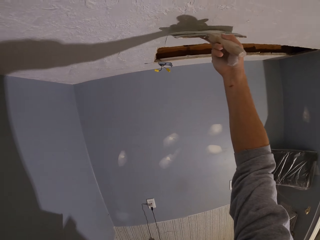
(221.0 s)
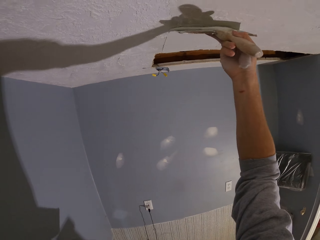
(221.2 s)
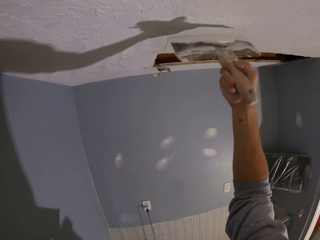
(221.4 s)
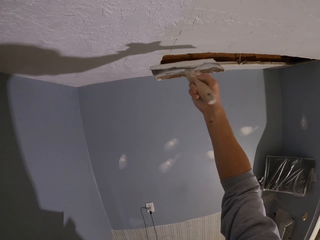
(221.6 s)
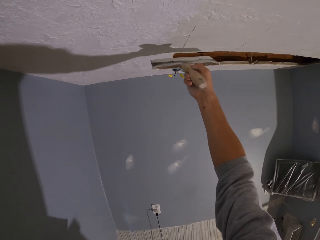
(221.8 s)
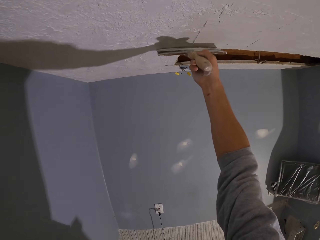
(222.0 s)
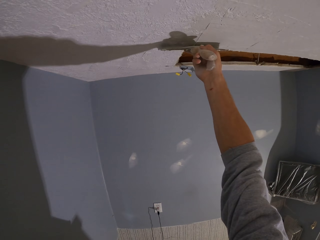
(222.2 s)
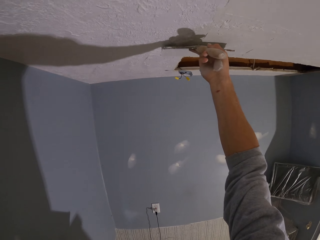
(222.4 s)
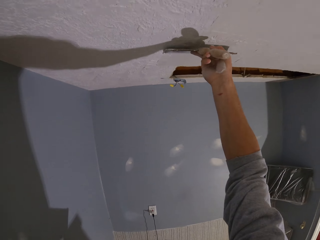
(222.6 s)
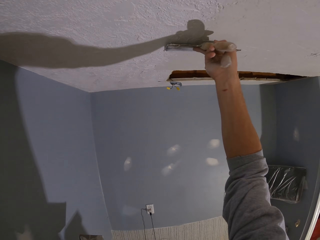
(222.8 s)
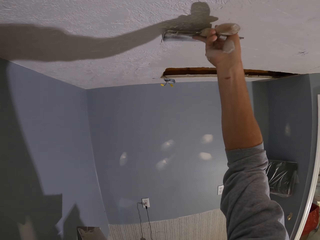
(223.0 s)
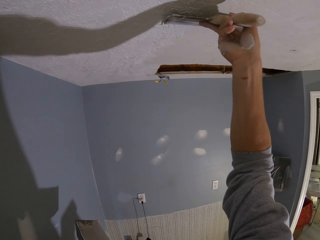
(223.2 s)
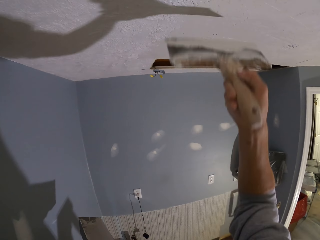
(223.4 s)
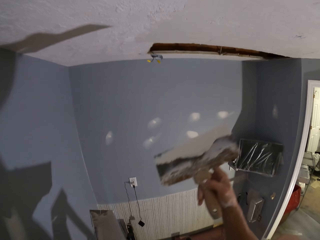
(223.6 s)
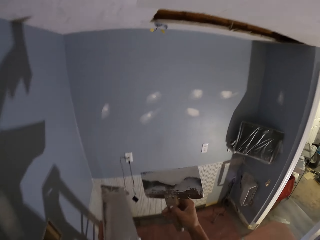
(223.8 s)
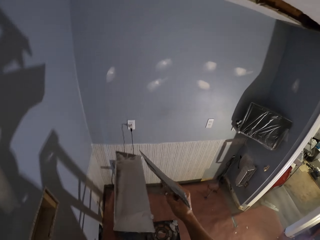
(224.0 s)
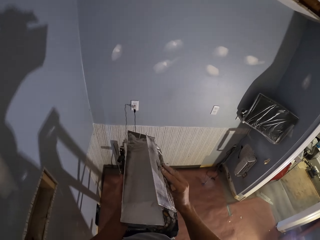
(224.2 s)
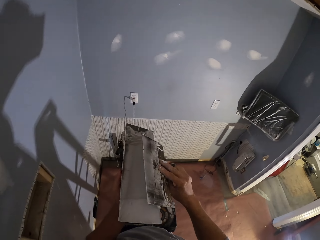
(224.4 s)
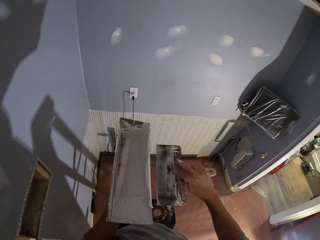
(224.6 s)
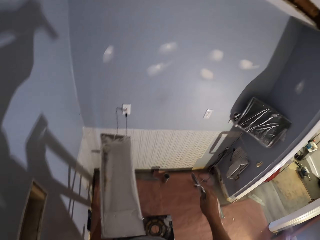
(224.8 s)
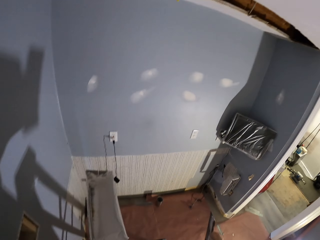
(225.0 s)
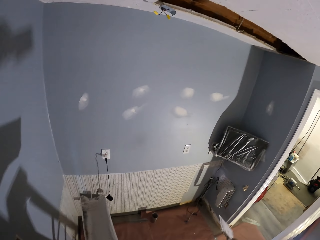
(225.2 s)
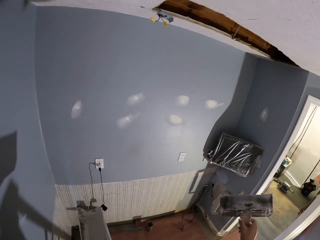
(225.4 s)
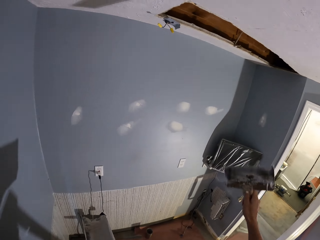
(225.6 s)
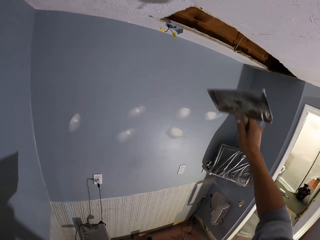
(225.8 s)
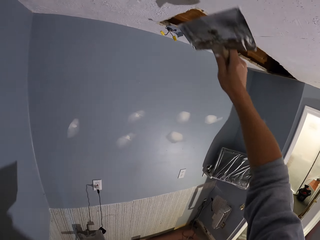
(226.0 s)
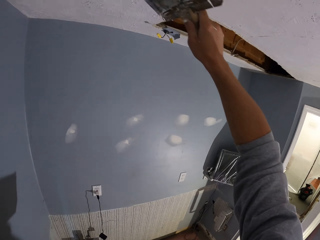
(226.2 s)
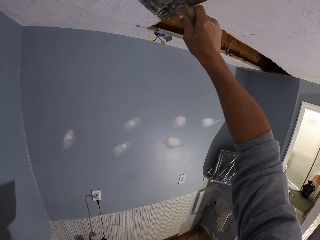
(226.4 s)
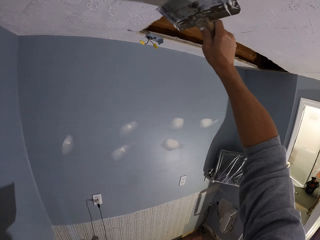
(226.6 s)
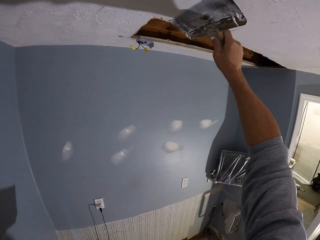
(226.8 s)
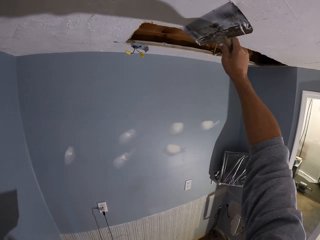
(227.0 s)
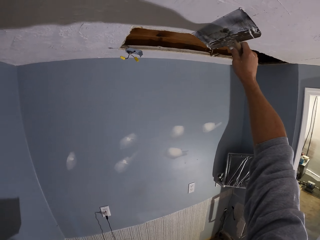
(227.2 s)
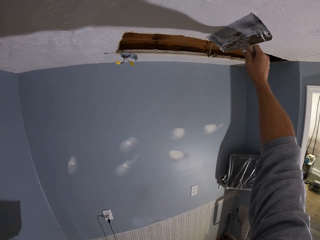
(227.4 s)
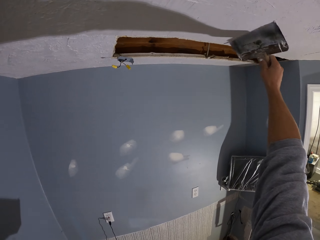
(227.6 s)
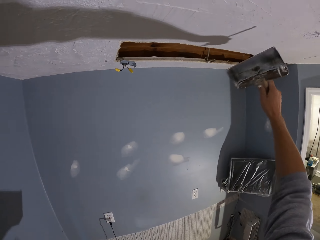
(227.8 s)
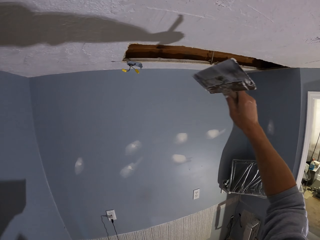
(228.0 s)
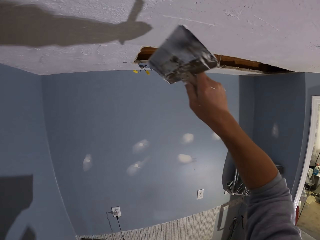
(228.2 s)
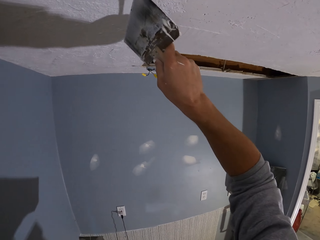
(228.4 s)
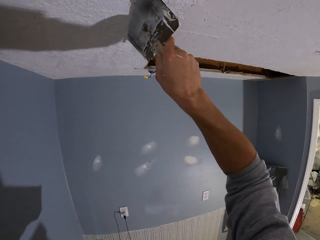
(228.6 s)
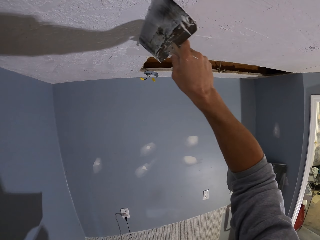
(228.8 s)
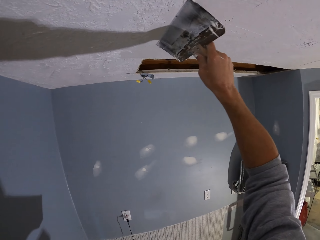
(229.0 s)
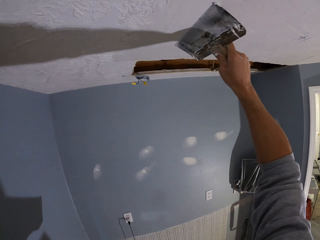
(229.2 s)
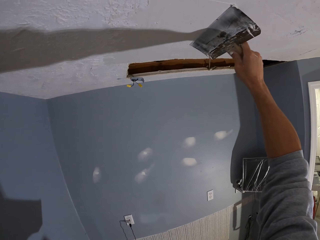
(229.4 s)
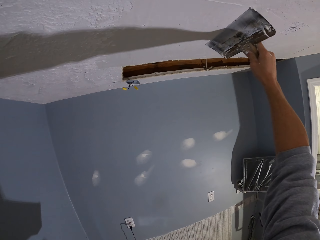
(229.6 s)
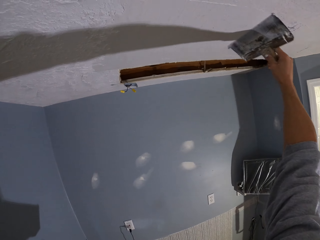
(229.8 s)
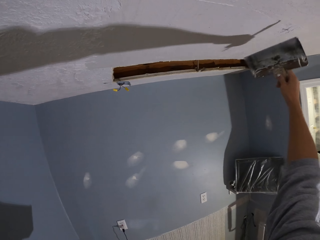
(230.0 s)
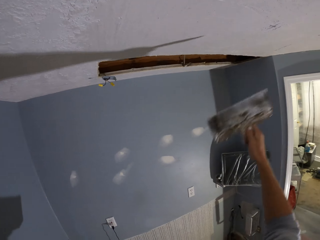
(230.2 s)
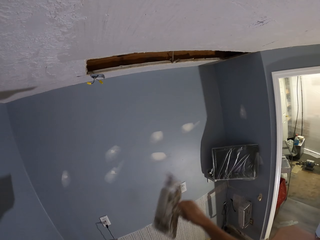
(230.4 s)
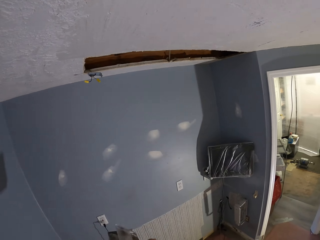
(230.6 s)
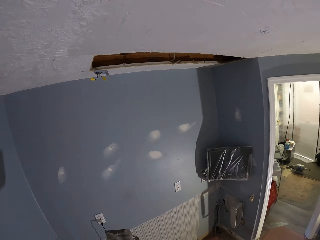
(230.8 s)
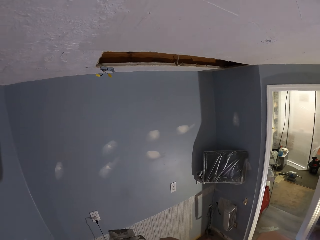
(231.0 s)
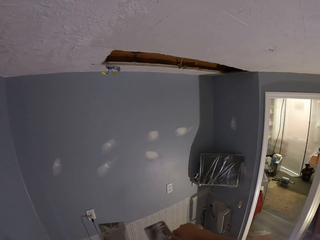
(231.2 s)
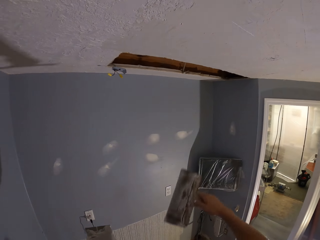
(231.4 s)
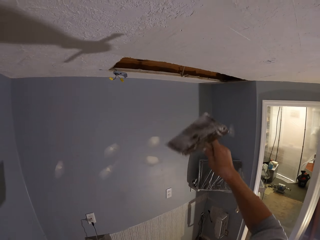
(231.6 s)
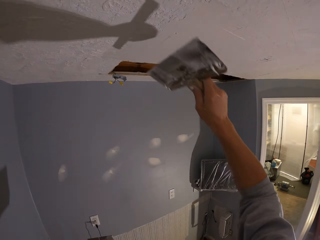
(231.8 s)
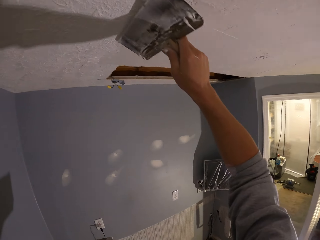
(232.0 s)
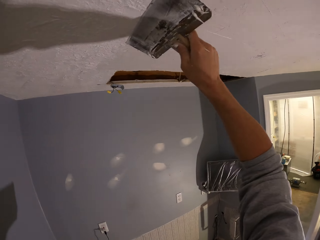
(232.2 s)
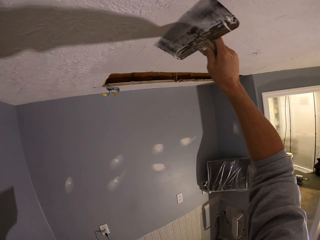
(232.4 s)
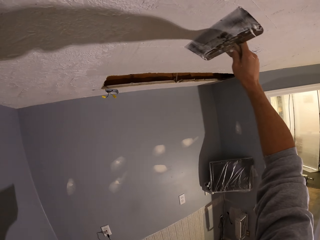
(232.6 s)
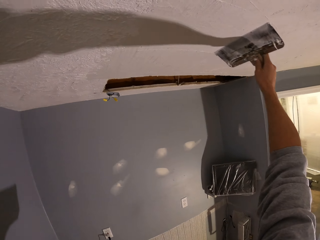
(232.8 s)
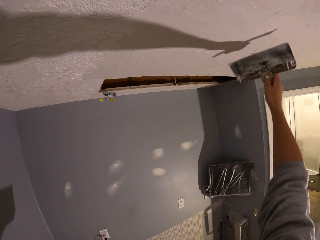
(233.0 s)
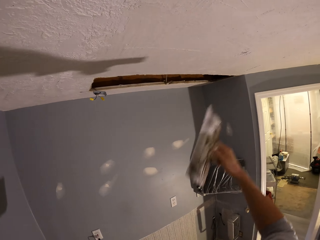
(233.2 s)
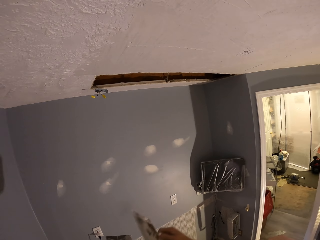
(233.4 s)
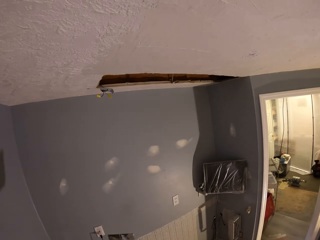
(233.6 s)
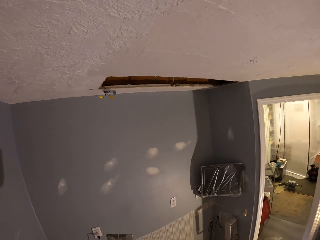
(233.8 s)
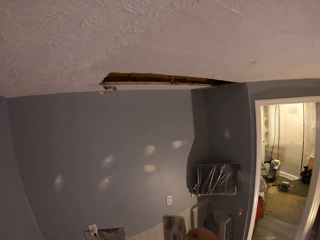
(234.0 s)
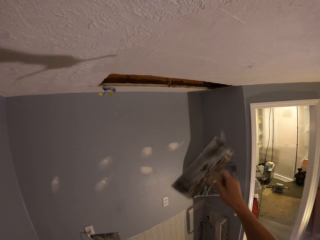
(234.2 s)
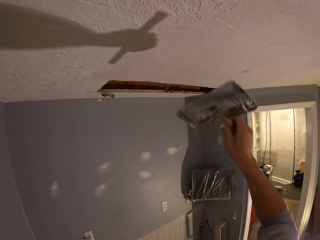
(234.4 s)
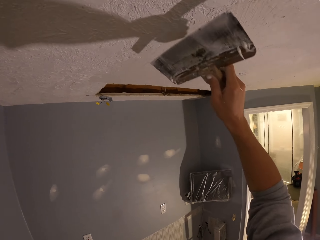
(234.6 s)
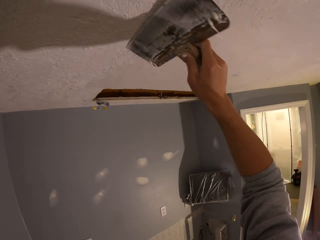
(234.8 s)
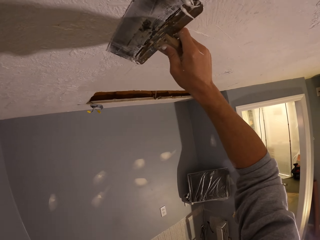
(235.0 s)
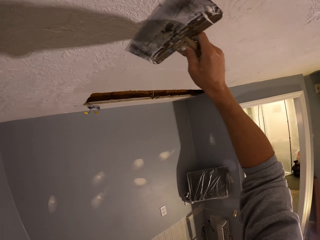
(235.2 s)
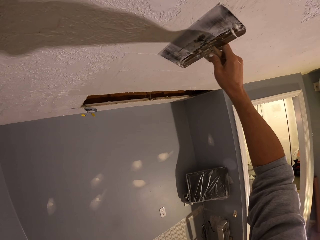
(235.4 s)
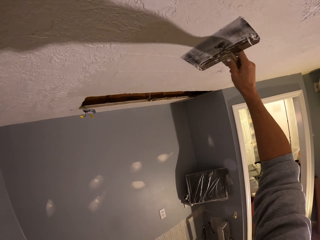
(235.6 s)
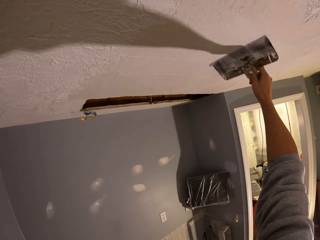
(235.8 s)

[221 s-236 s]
The camera wearer picks up the paint on the paint tray. They apply the paint on the wall. They pick up the paint on the paint tray.

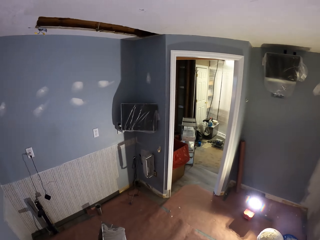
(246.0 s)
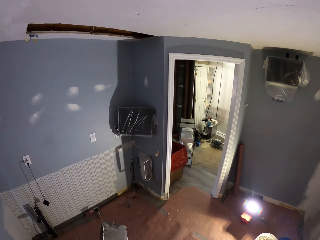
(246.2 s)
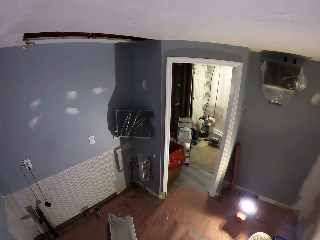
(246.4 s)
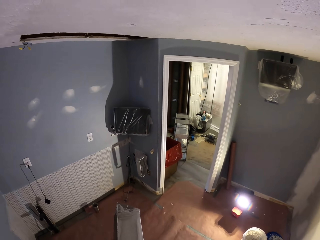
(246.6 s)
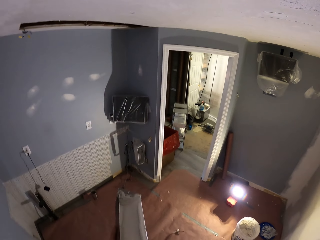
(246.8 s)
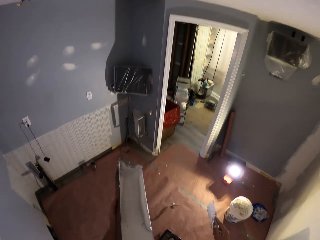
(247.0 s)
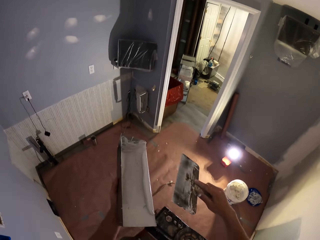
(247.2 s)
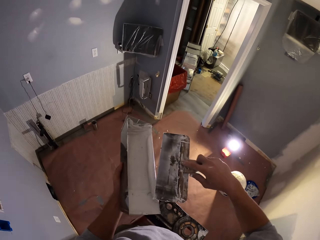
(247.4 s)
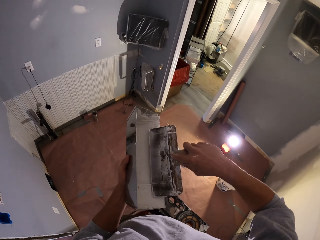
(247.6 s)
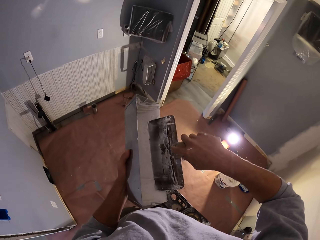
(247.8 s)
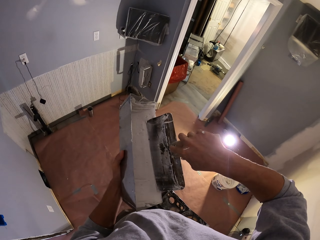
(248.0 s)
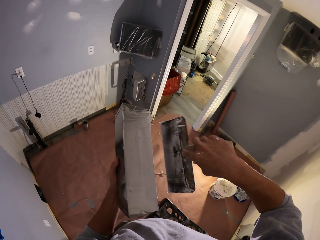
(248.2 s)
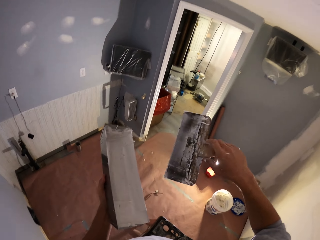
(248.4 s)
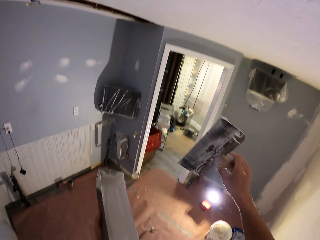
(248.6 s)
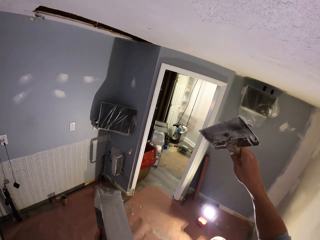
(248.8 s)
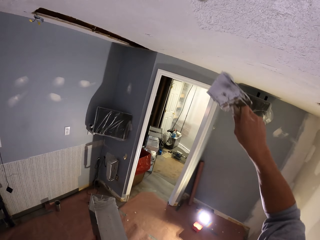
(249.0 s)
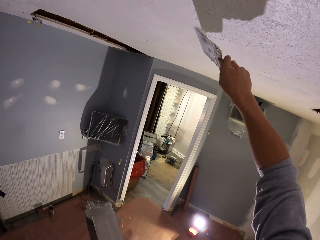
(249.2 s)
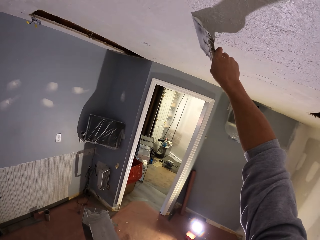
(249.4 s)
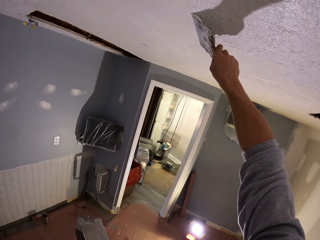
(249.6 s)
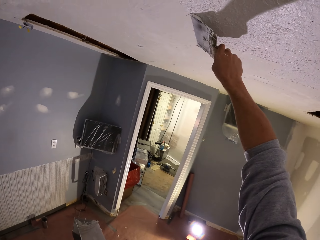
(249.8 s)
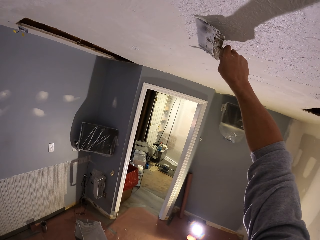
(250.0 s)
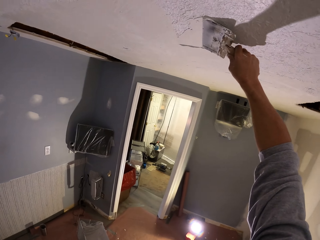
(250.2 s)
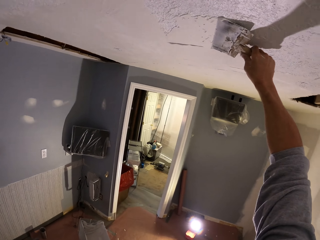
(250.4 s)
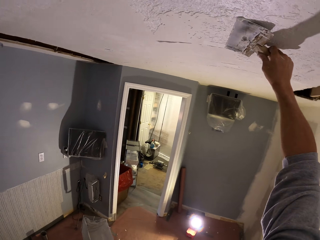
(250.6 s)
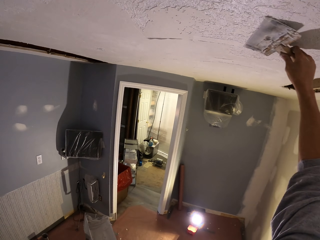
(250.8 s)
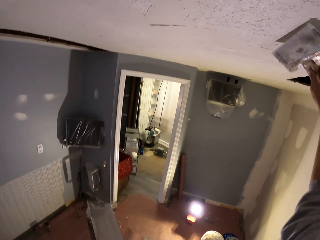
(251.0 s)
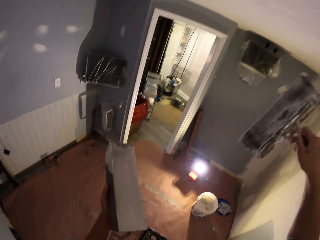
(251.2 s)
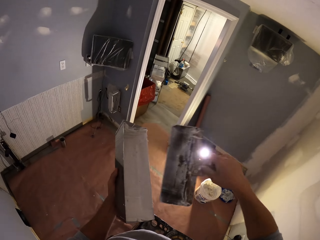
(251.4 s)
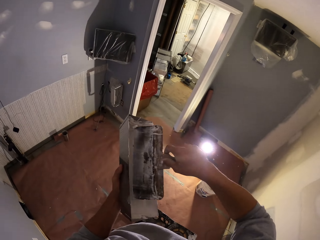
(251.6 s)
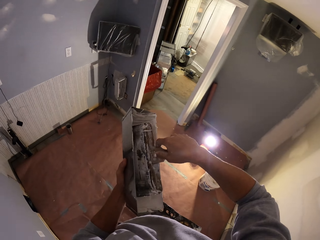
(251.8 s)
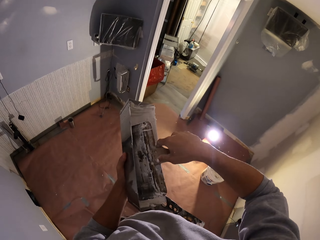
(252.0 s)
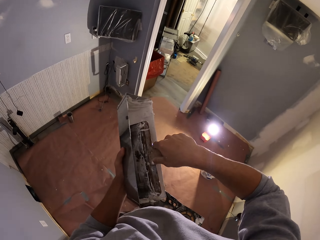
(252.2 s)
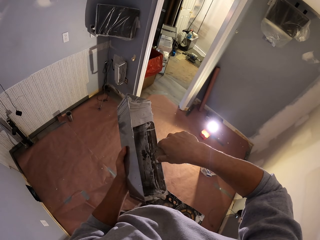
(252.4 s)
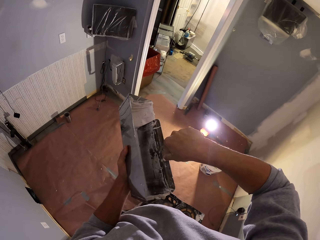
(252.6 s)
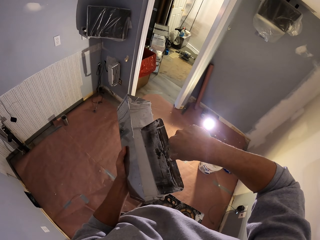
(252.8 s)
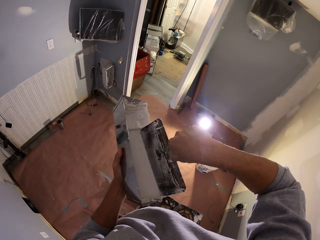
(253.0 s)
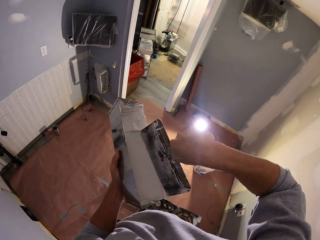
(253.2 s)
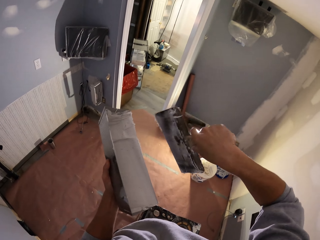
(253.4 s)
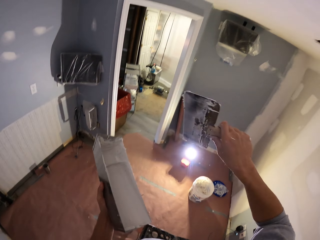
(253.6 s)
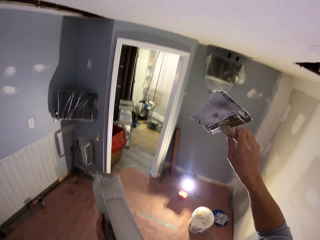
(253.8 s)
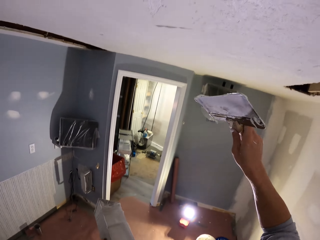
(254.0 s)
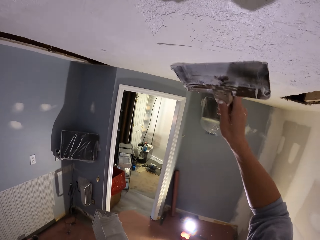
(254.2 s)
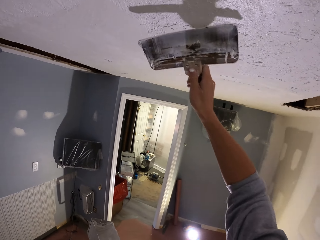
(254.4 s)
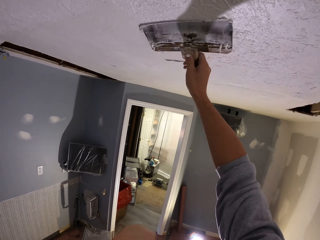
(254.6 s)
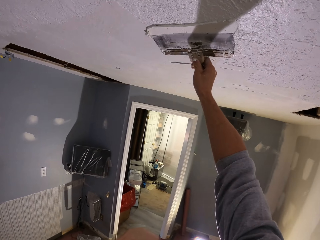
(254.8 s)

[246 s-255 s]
The camera wearer applies the paint on the wall. They pick up the paint on the paint tray.
